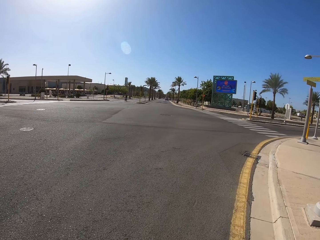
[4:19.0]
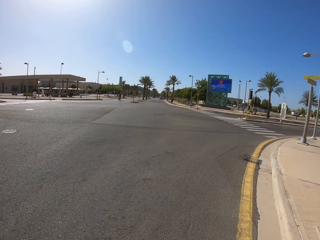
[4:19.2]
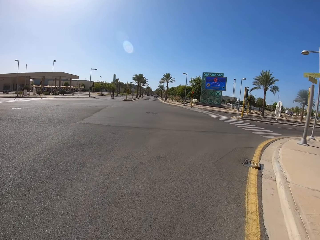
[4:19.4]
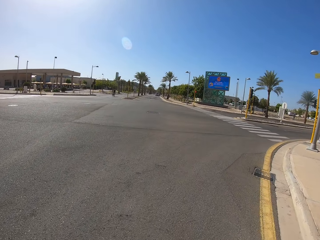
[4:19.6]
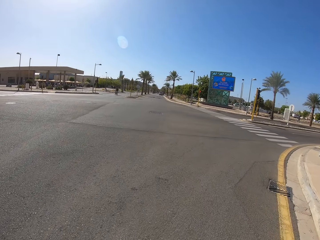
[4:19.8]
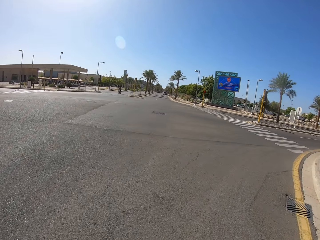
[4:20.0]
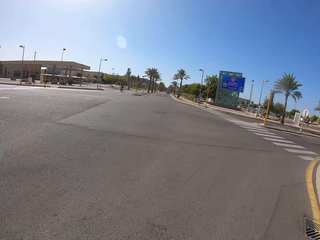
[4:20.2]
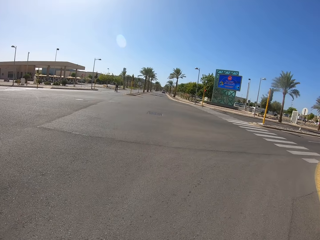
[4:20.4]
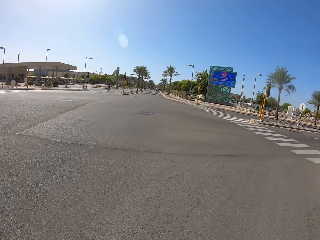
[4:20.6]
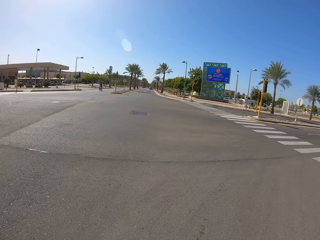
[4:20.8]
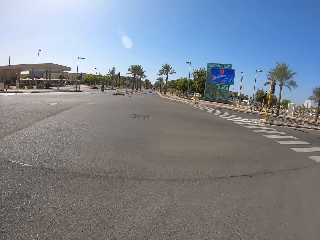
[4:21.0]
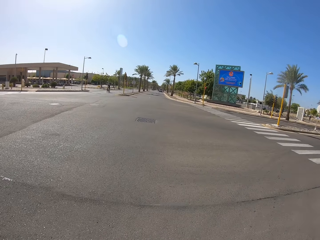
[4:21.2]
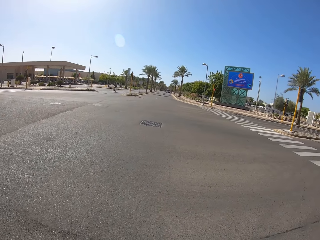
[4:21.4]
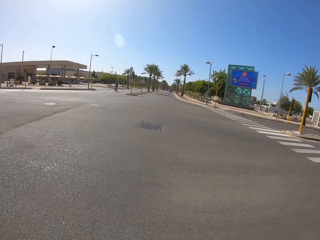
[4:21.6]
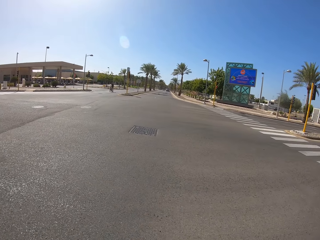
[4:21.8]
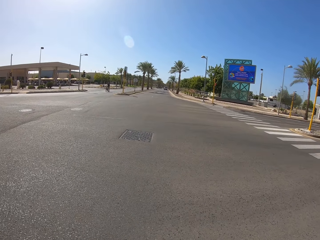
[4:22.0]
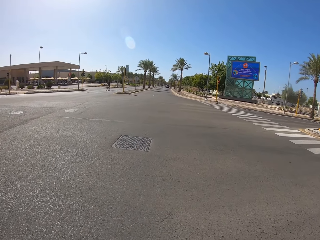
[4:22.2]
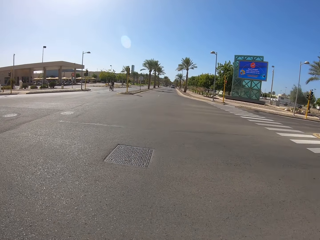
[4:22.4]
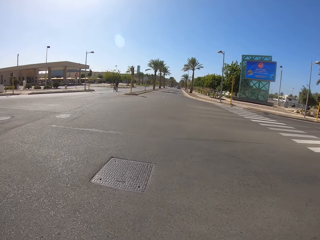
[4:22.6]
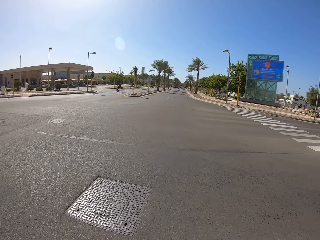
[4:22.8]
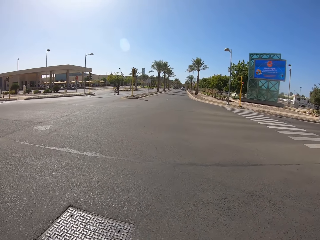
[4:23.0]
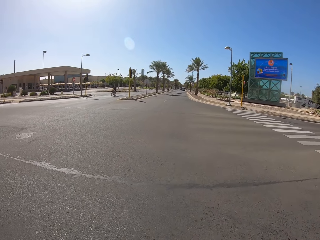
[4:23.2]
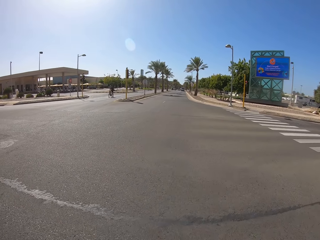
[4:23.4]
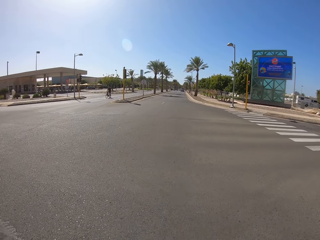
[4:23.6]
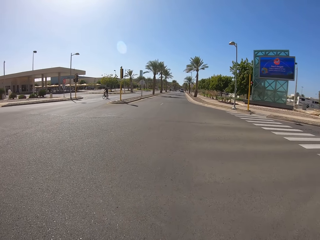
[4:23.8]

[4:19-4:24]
The camera wearer cycles the bicycle on the road.

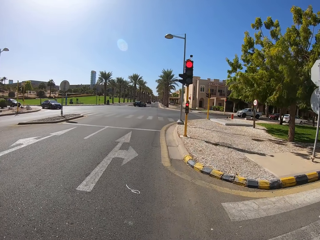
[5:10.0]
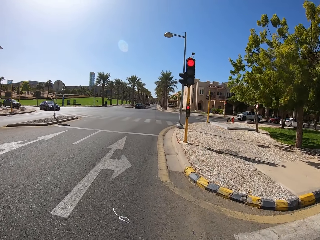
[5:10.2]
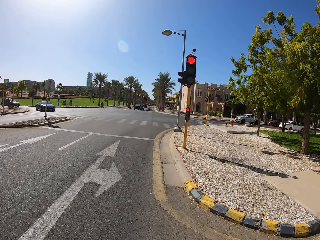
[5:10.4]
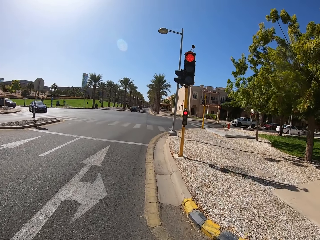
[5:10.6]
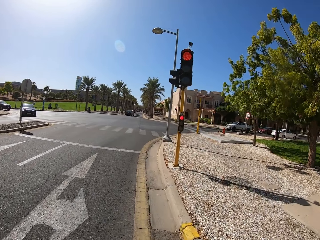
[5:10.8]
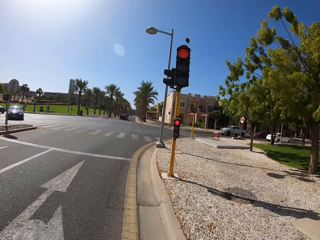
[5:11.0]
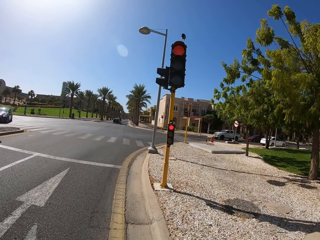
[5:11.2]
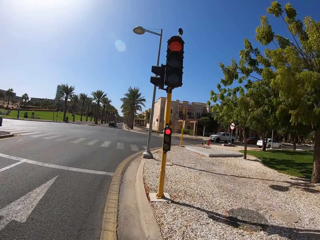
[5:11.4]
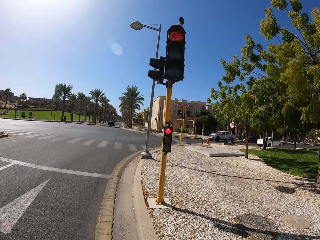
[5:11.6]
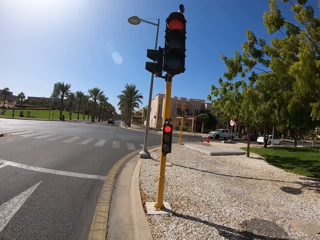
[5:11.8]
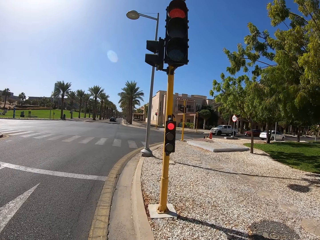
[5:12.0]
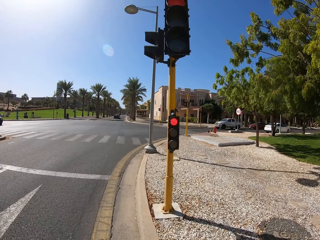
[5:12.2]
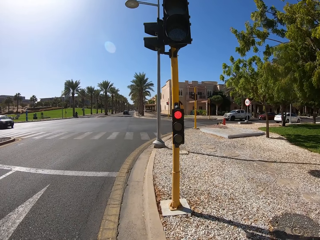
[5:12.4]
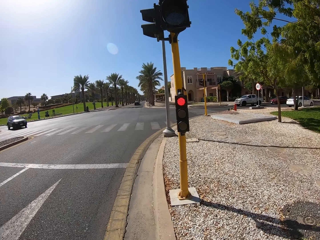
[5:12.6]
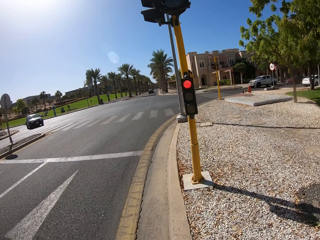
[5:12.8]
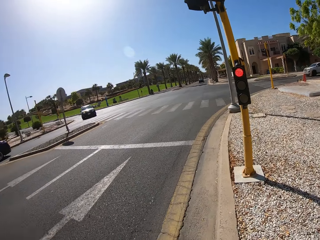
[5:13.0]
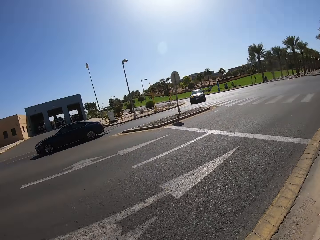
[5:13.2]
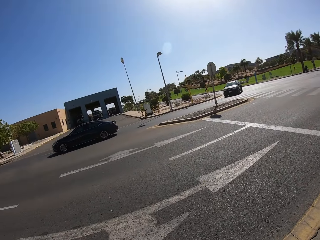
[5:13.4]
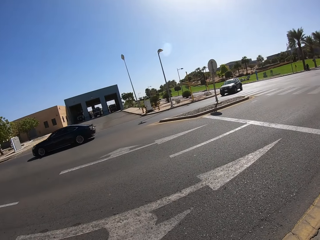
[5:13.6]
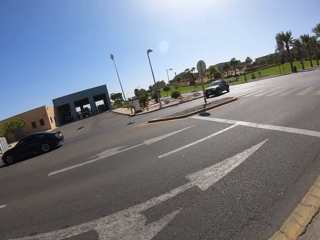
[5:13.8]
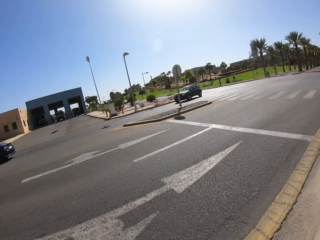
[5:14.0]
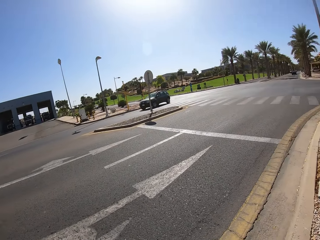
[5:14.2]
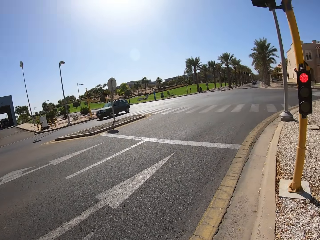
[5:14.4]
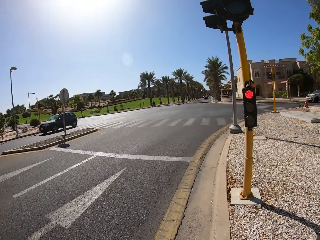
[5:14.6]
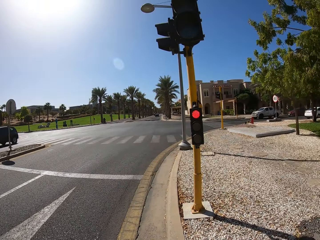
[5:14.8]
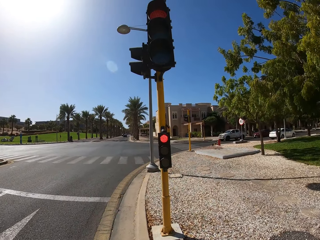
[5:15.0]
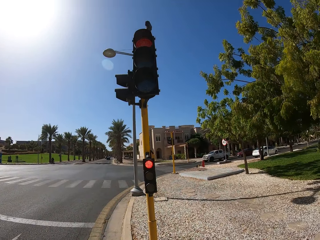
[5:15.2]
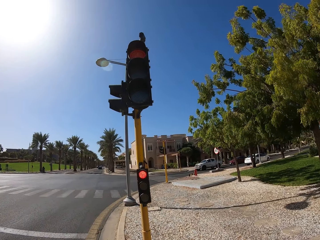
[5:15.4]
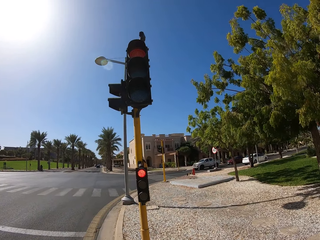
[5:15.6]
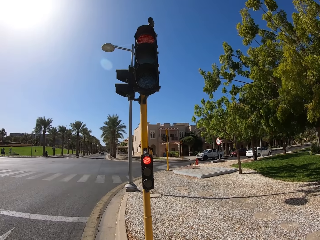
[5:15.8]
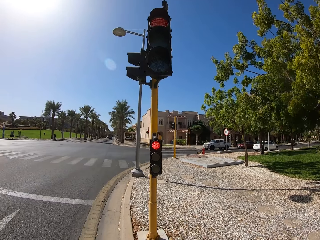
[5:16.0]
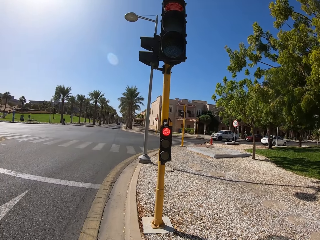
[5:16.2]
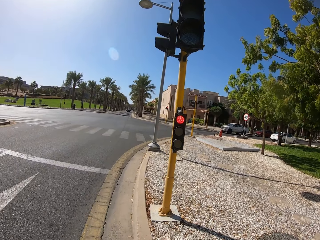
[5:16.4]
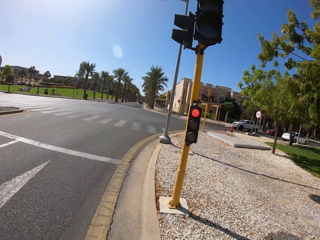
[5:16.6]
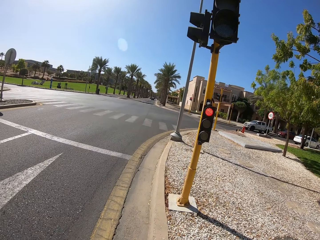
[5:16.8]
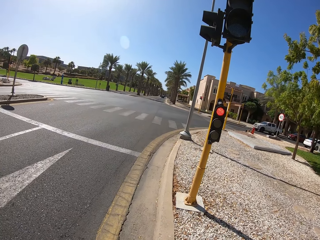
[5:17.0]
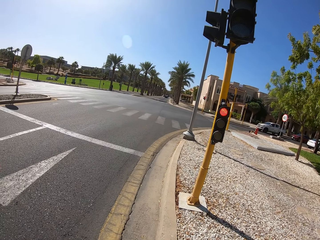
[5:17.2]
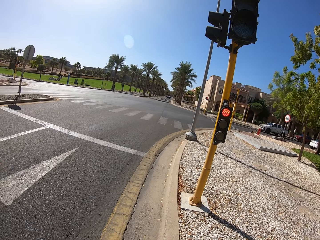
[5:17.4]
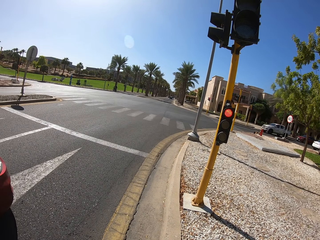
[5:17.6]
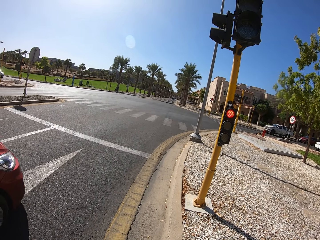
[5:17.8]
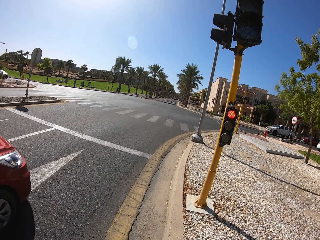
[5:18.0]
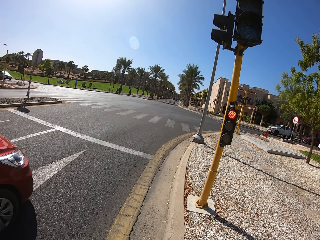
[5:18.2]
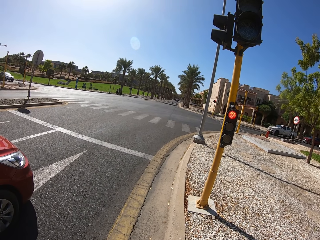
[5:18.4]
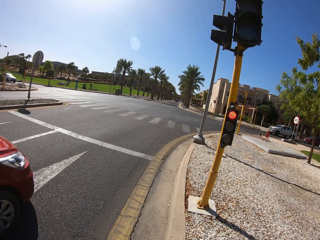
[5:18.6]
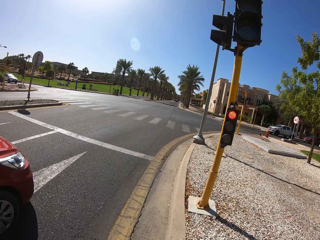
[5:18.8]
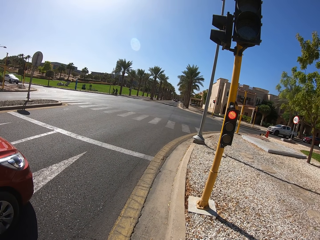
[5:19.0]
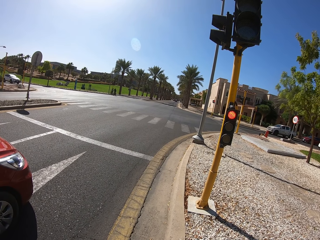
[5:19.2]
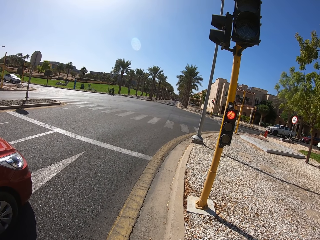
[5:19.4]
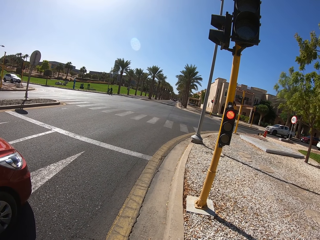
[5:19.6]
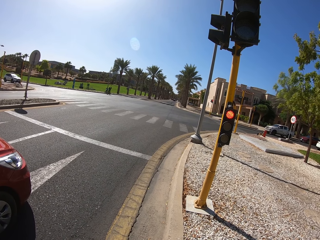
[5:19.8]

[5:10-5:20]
The camera wearer looks around the road. They stop at the traffic lights on the road.

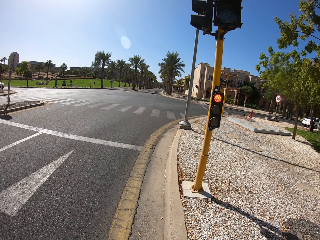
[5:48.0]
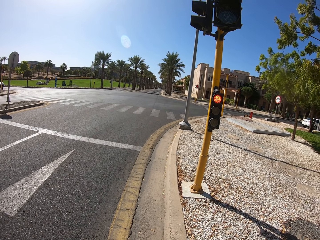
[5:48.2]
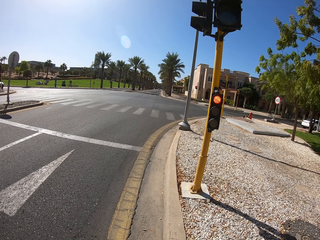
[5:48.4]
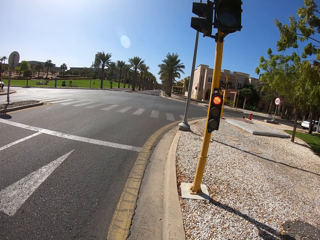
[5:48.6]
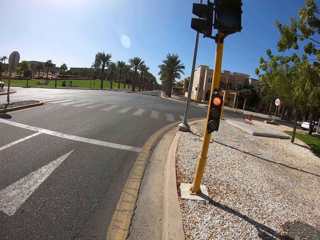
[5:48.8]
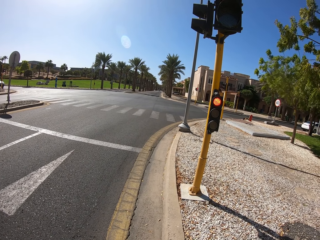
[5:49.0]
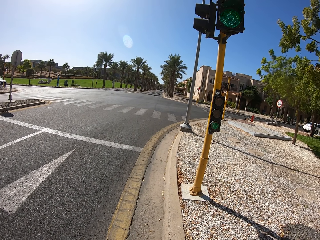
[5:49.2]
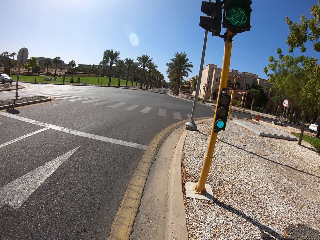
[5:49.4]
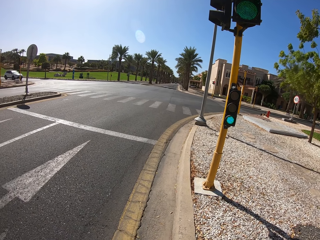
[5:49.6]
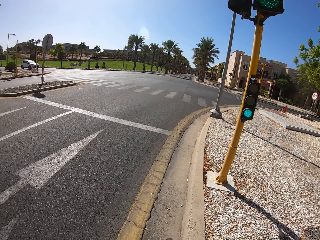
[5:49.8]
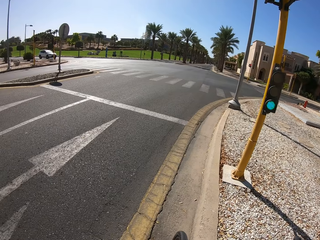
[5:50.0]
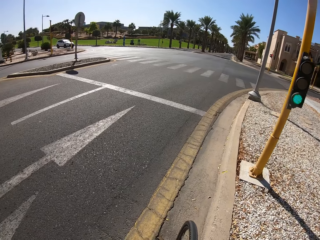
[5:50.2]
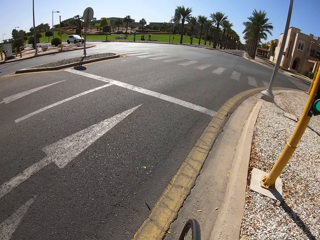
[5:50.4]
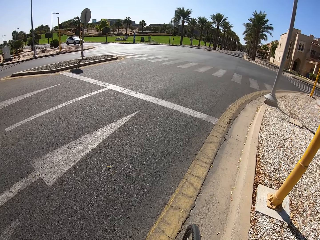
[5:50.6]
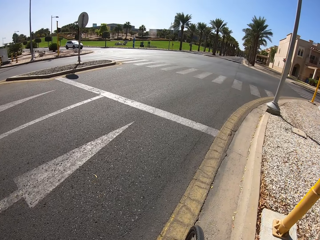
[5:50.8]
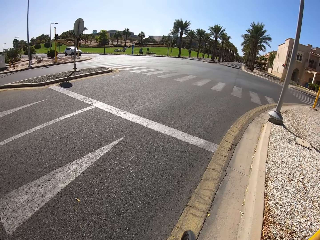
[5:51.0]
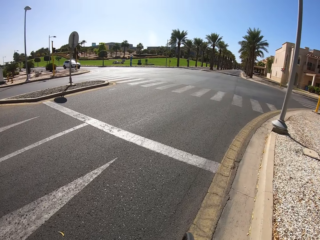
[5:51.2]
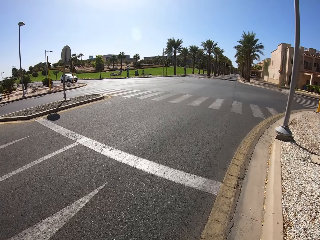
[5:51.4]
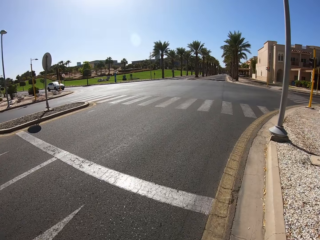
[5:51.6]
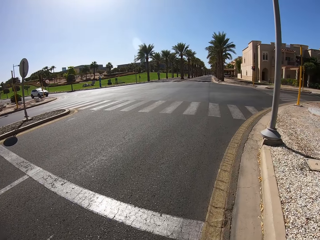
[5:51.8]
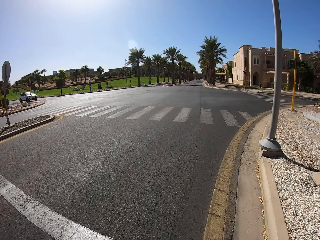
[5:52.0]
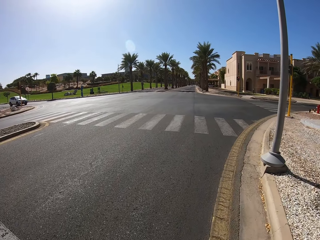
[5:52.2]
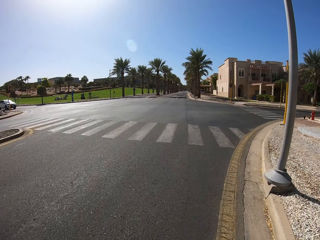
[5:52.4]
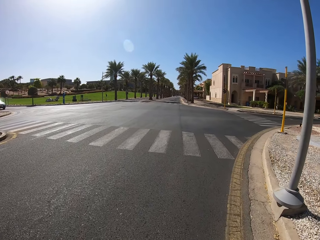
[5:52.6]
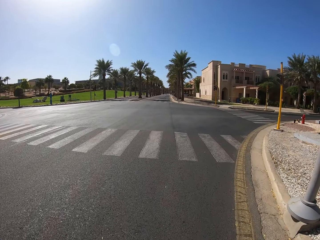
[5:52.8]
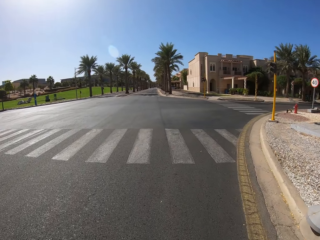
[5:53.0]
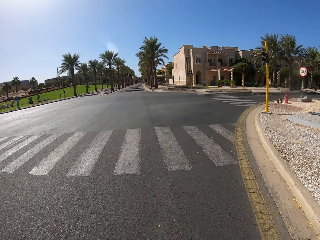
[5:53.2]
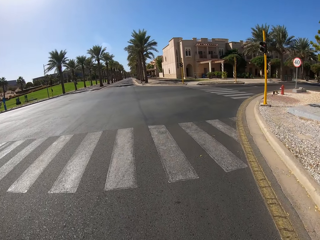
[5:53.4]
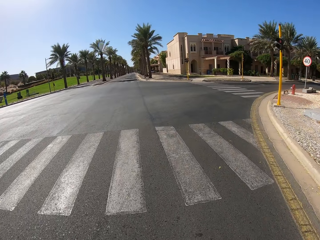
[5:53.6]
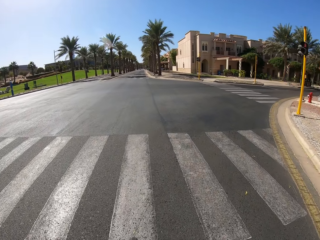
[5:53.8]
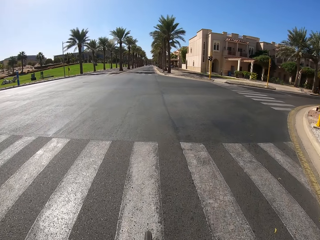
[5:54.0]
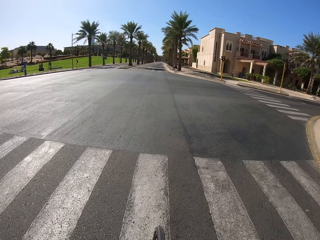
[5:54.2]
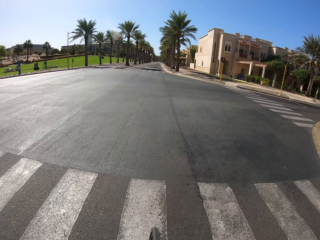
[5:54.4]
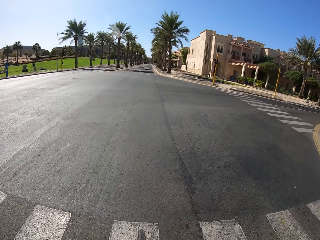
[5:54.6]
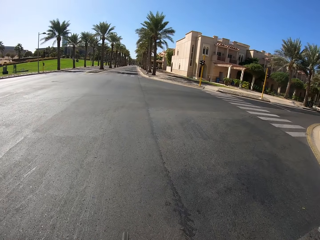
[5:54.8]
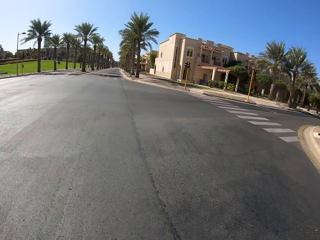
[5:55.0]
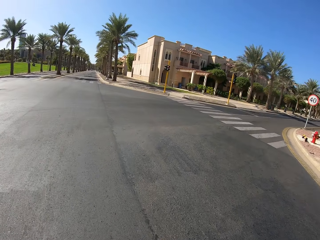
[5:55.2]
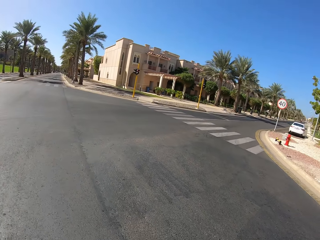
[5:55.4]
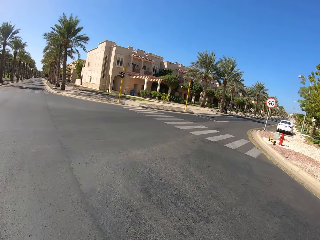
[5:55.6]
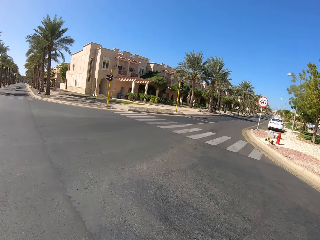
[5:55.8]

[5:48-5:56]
The camera wearer cycles on the road.
